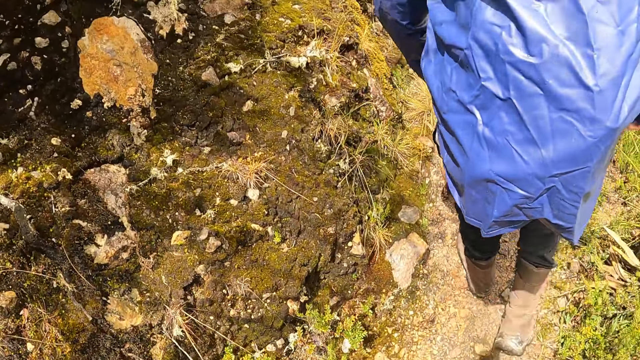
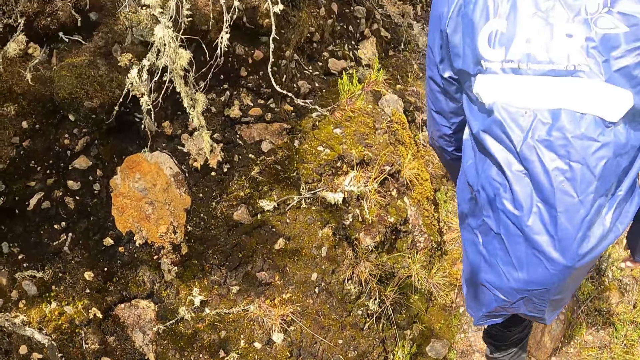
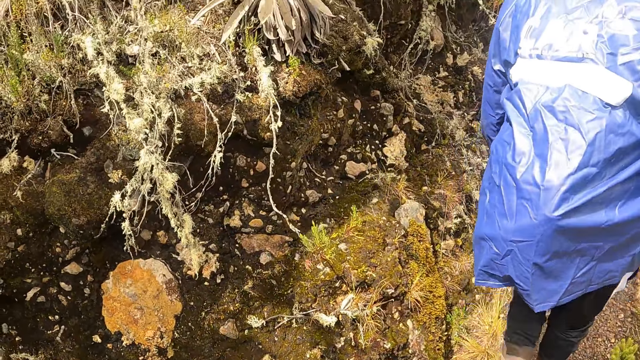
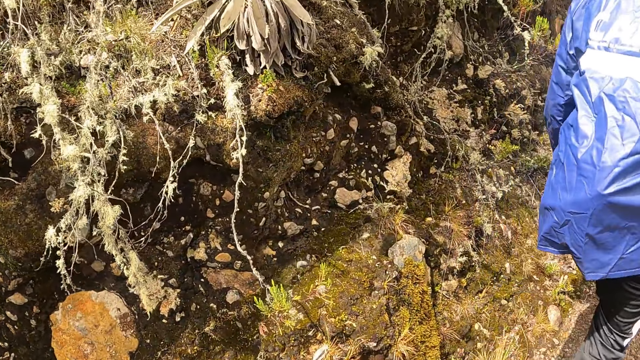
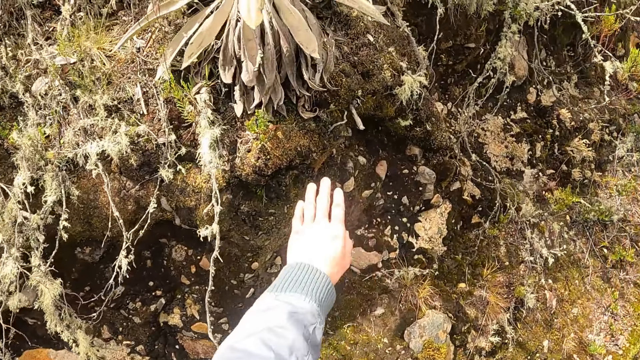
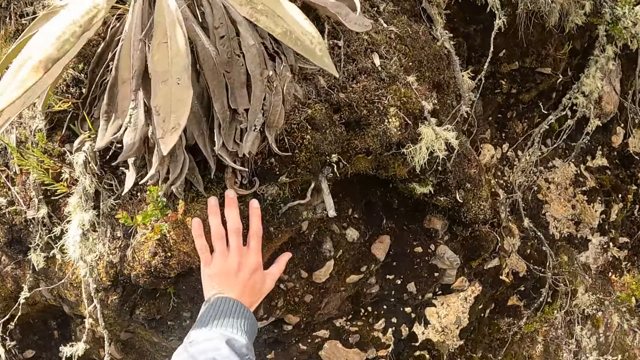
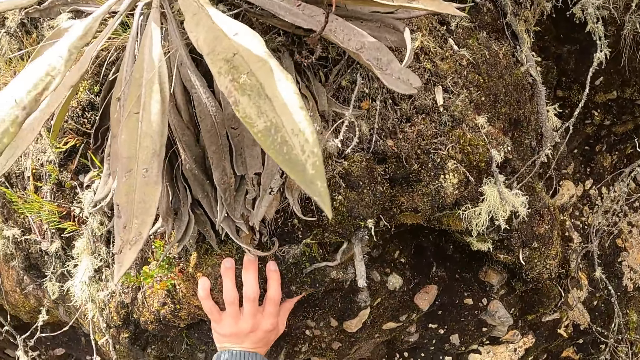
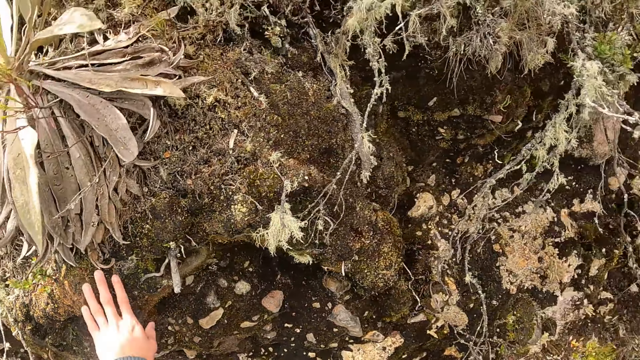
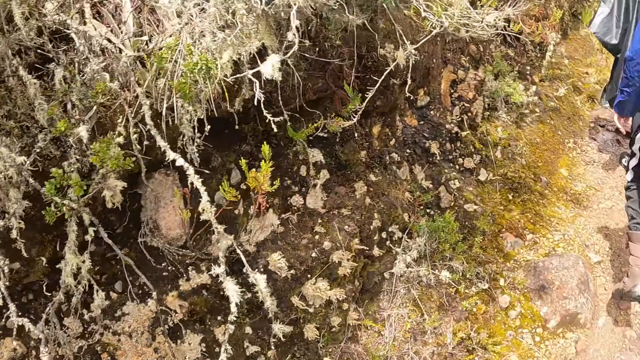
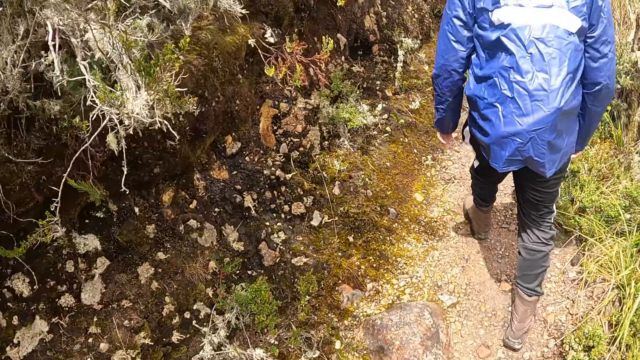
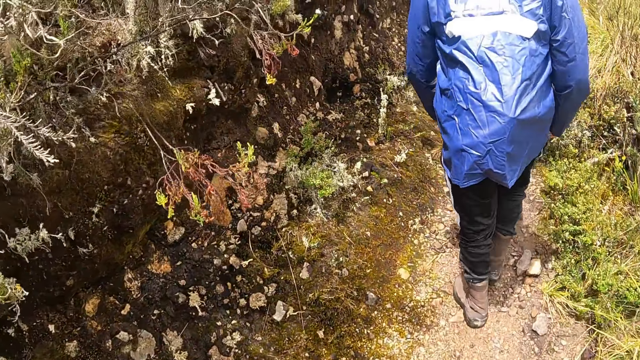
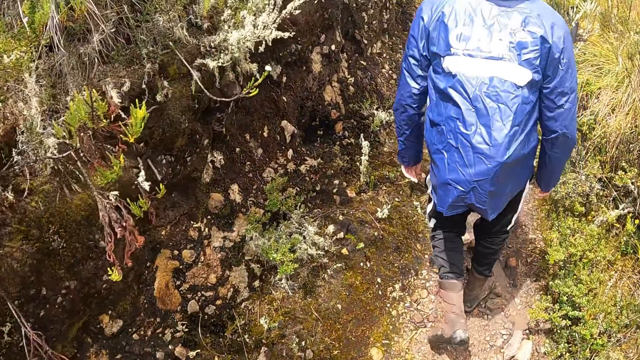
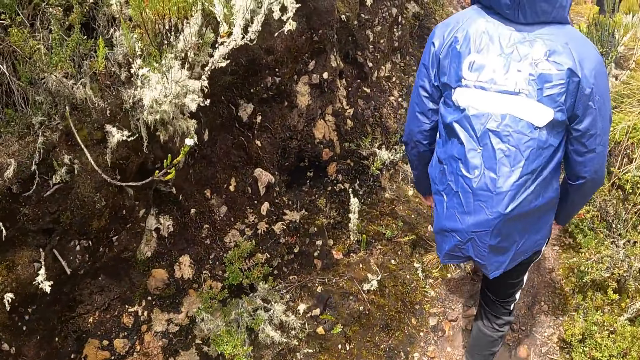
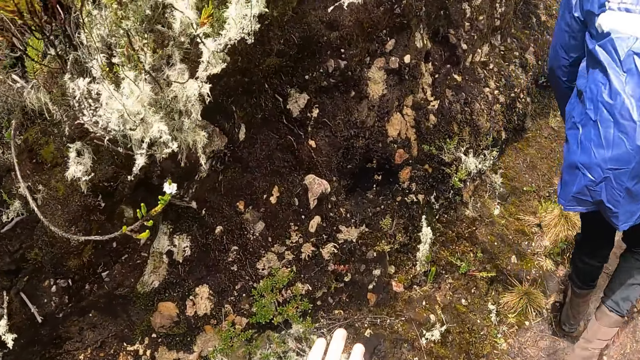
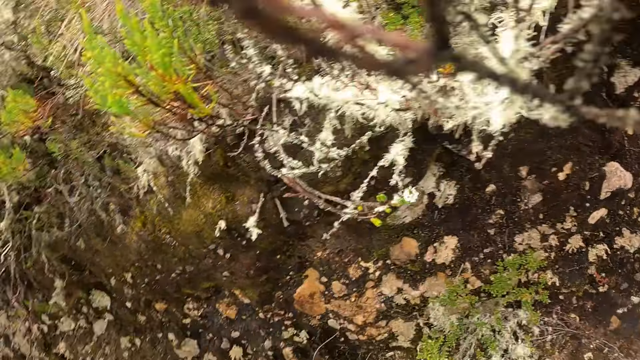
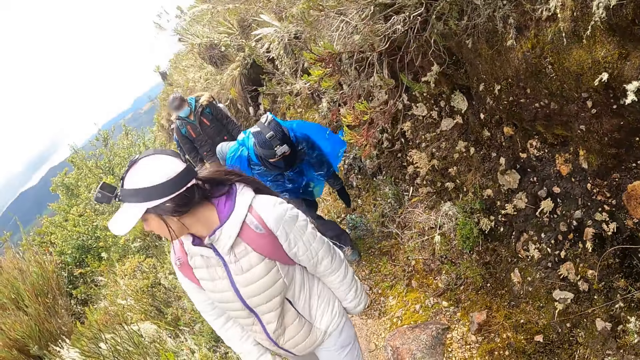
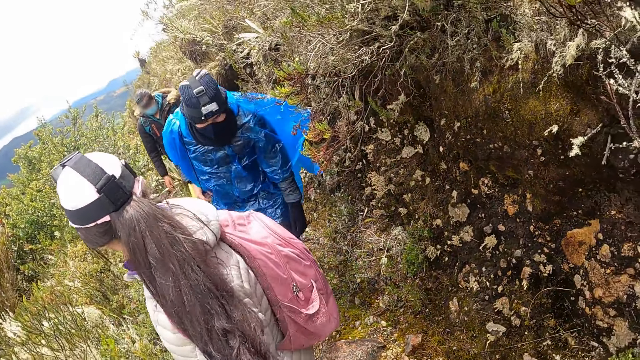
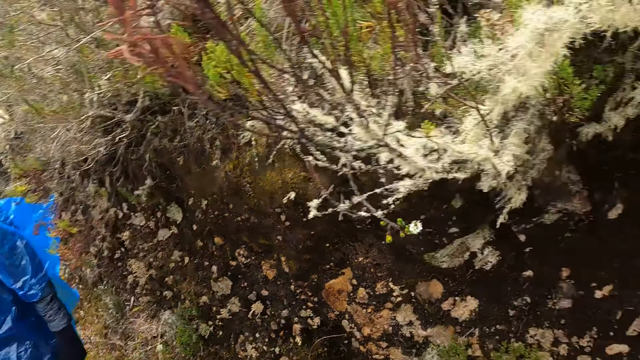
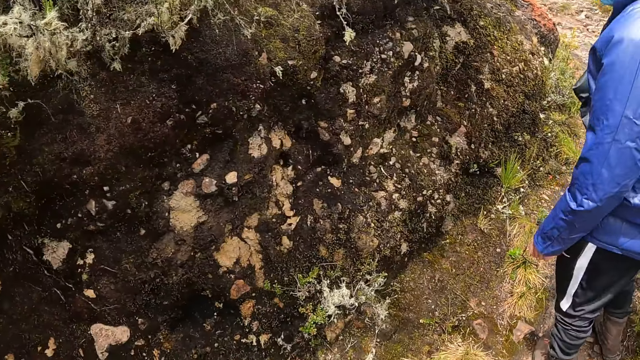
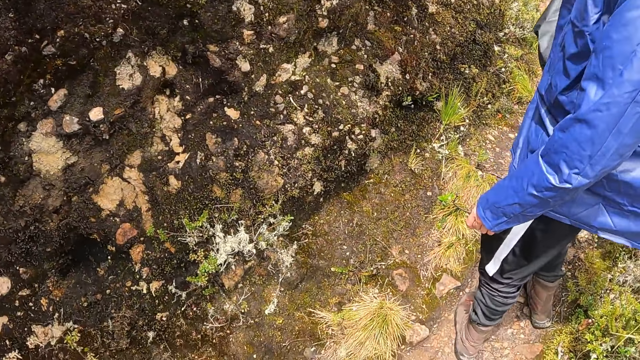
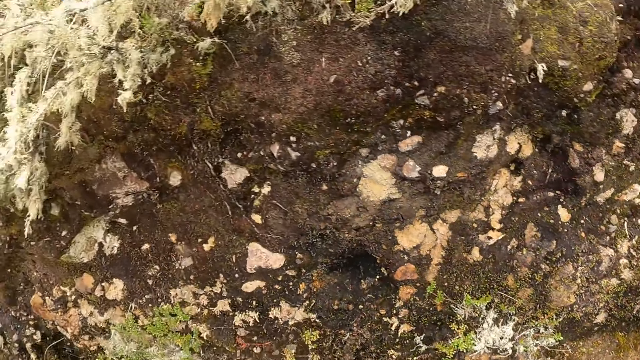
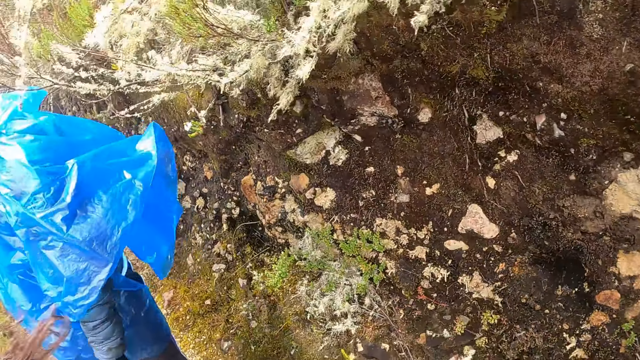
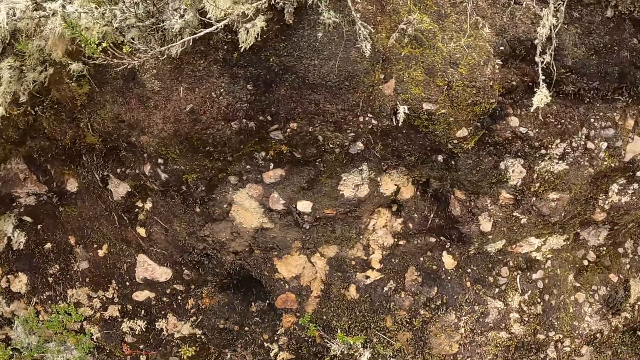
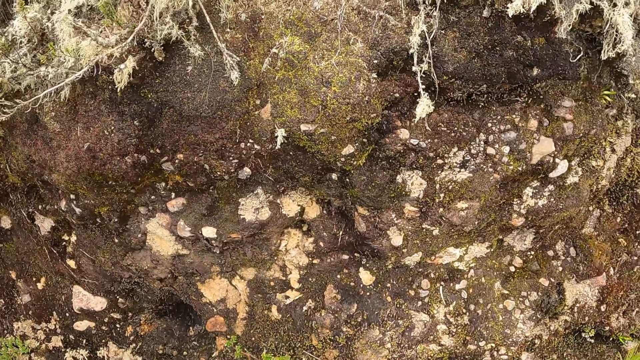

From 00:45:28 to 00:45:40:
The camera wearer touches a heap of sand in the forest with his left hand. He walks around. He looks at the fingers. He turns around. He looks at a lady. He turns around. He looks at the mold.

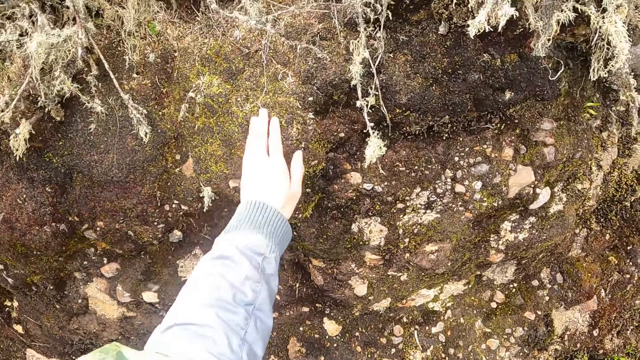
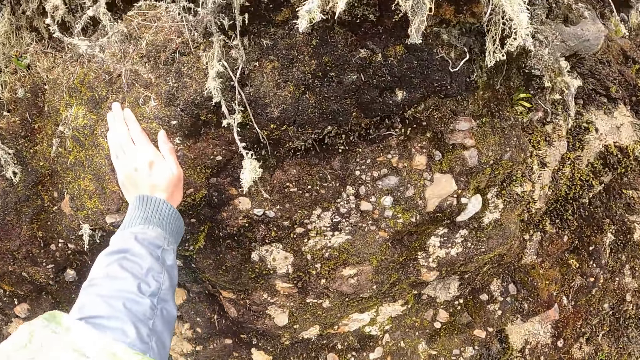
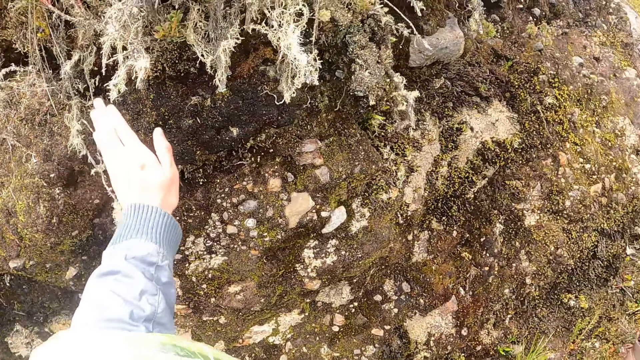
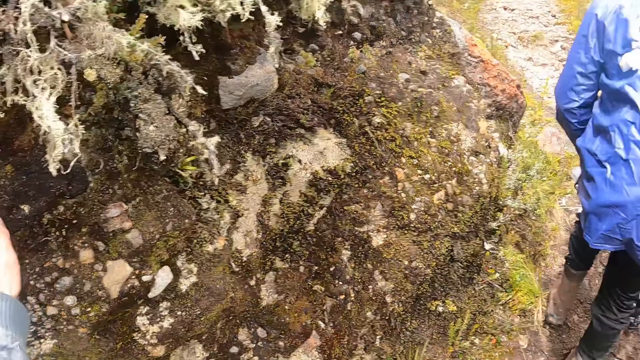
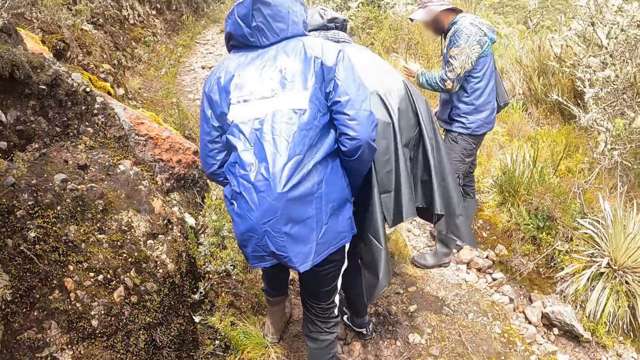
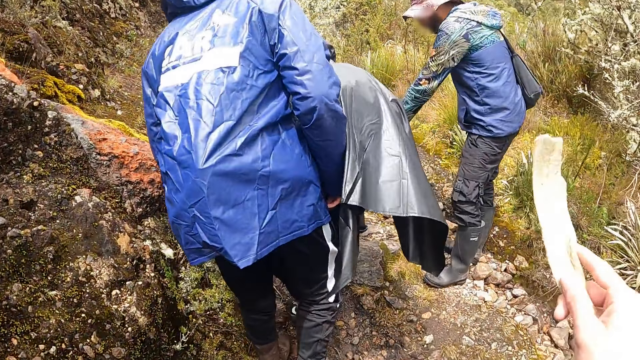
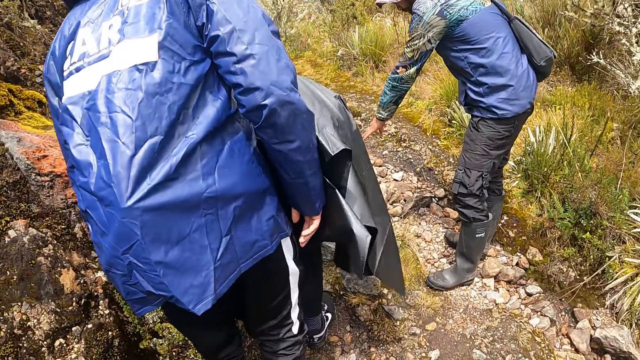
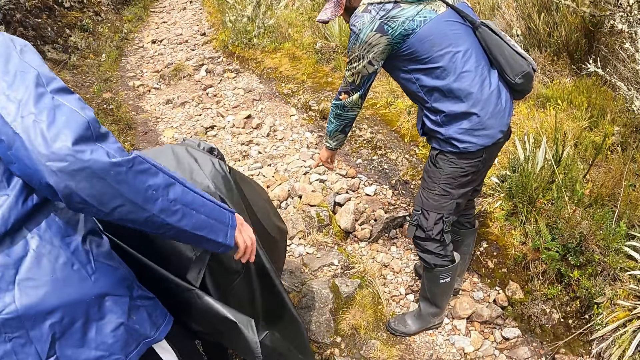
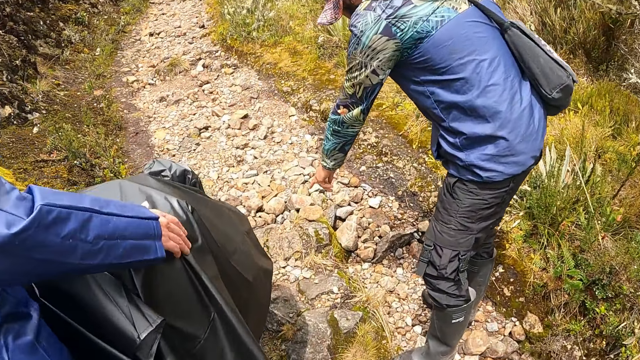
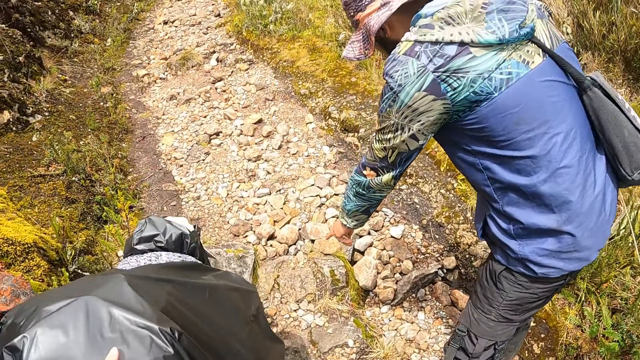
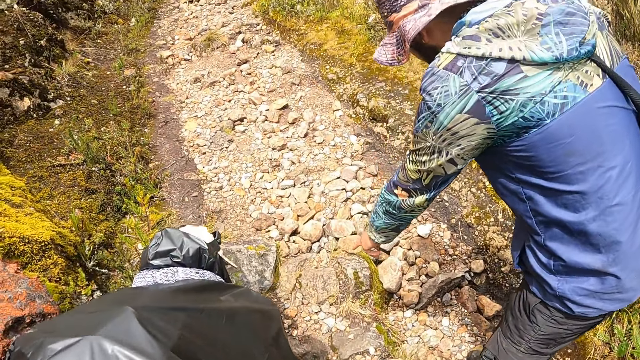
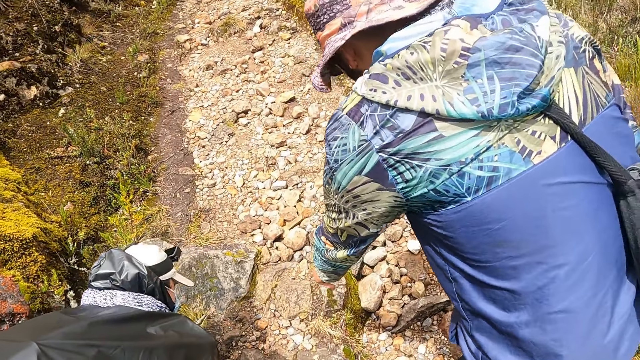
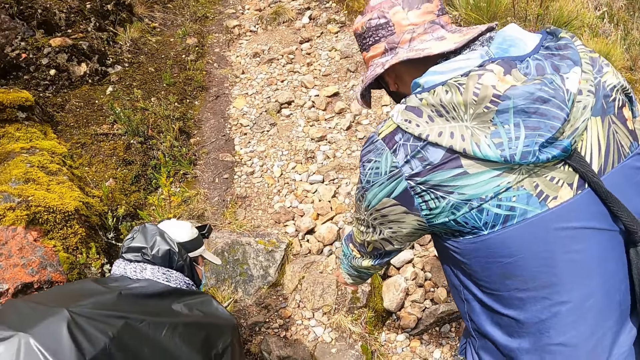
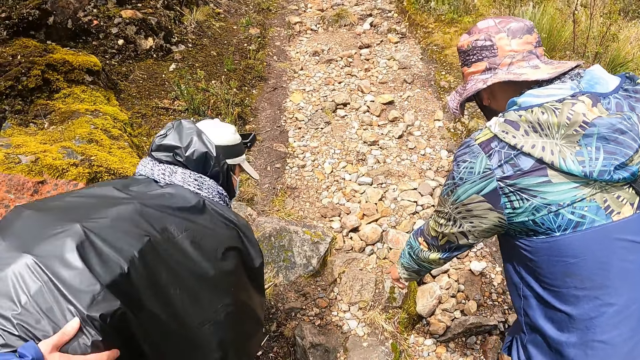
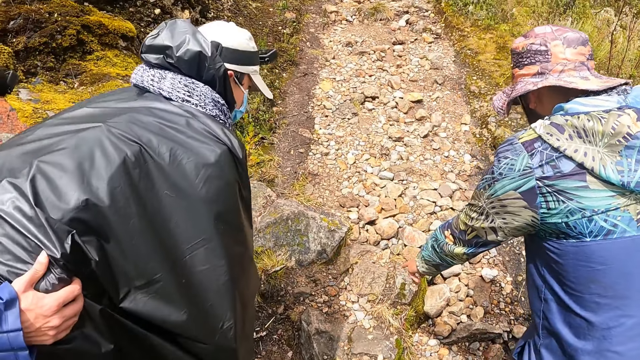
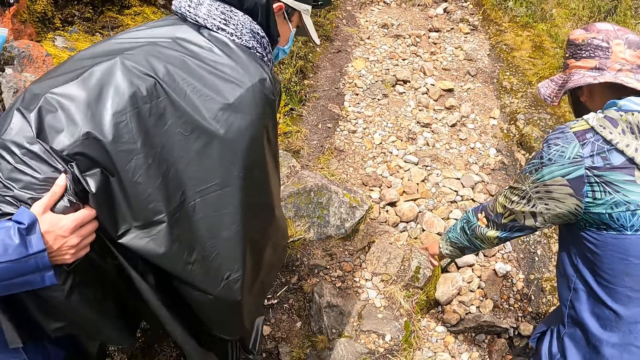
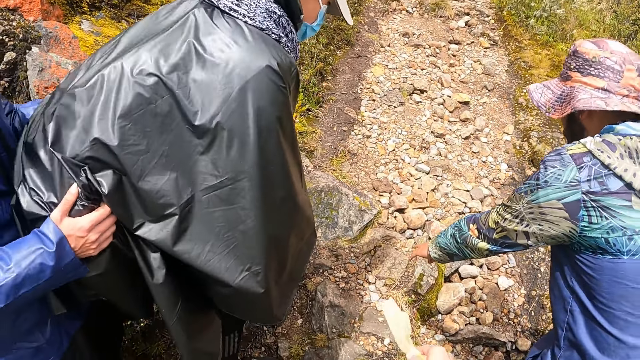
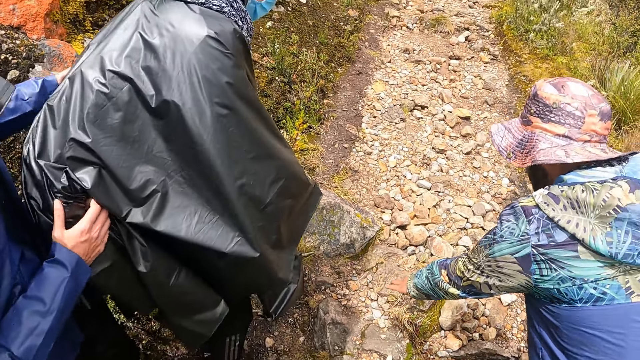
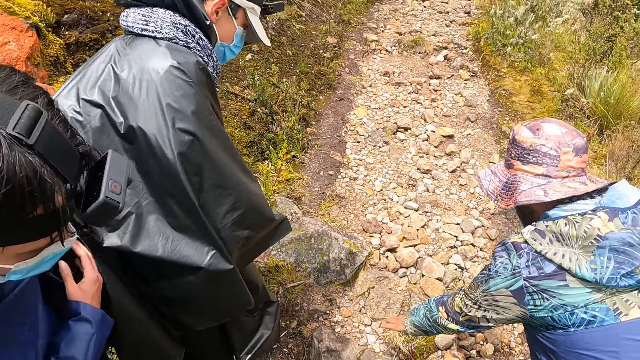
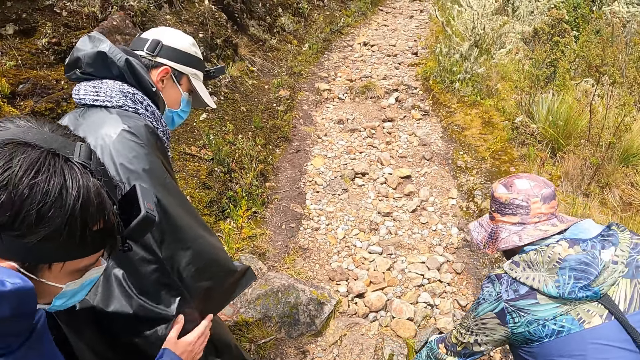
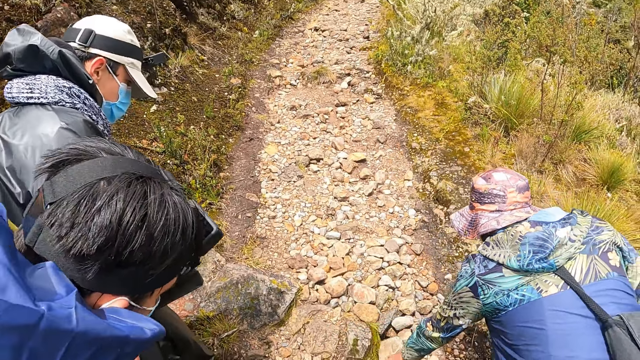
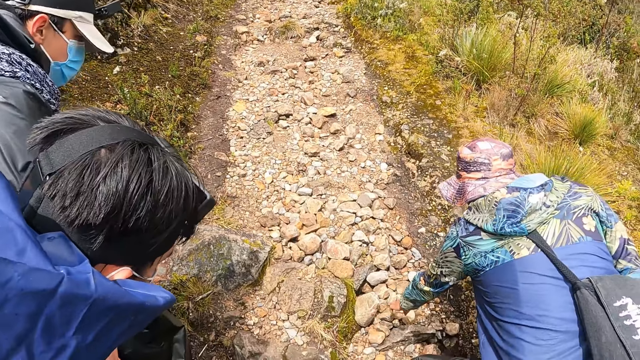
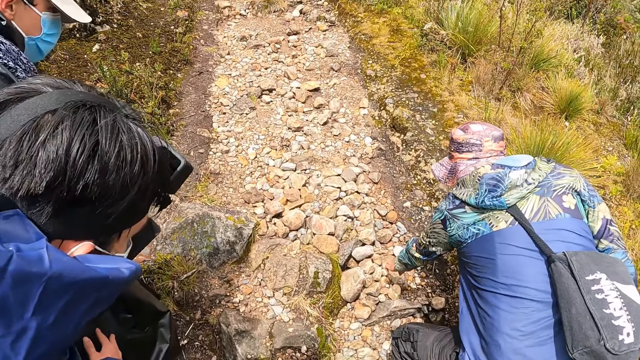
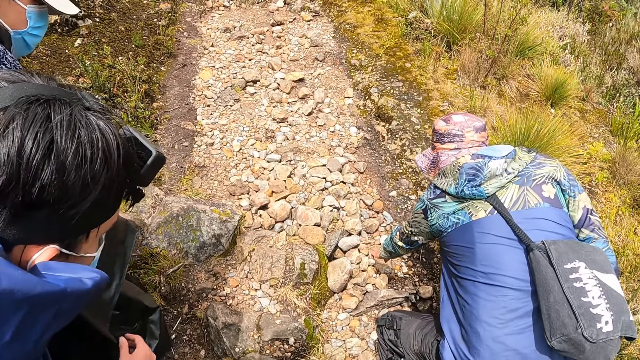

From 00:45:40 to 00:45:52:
The camera wearer touches a heap of sand in the forest with his left hand. He walks around, holds something, and walks around. He points a leaf in his right hand forward. A man points to a stone on the ground with his left hand. The camera wearer points the leaf in his right hand forward.
